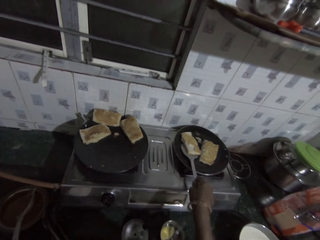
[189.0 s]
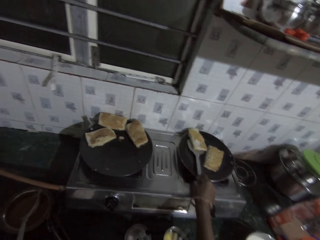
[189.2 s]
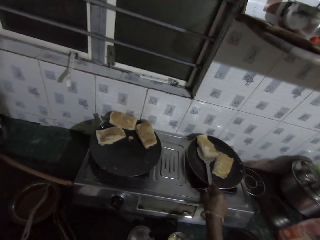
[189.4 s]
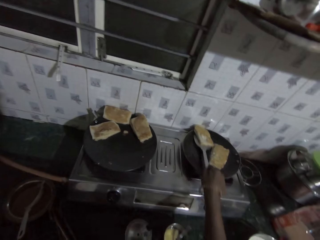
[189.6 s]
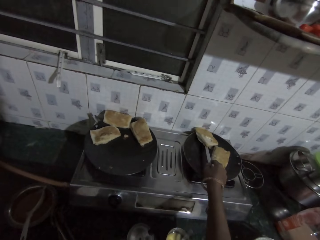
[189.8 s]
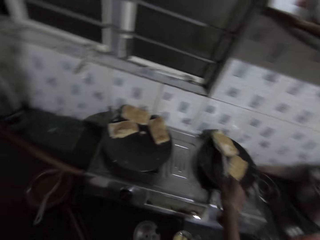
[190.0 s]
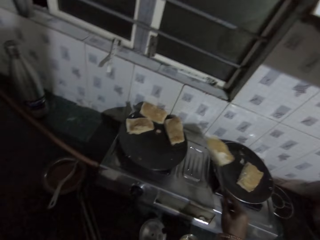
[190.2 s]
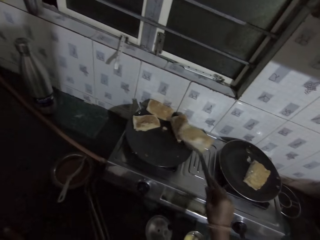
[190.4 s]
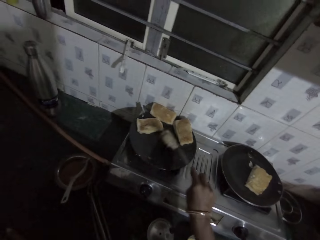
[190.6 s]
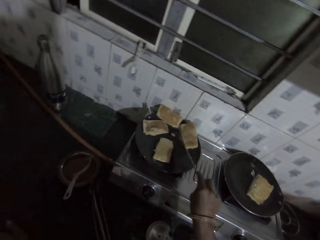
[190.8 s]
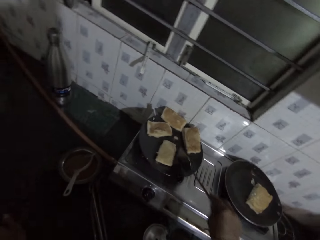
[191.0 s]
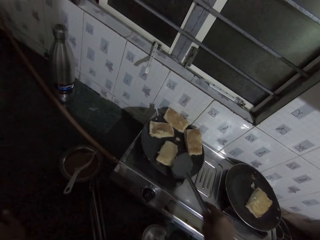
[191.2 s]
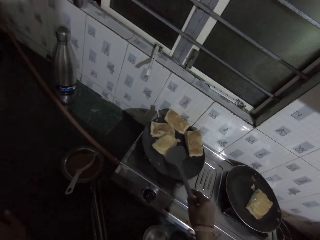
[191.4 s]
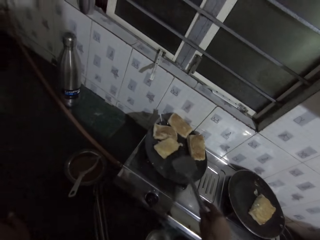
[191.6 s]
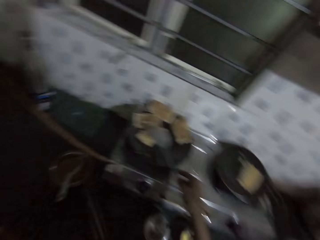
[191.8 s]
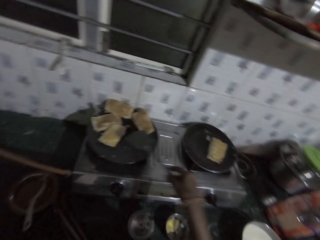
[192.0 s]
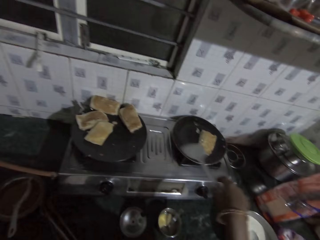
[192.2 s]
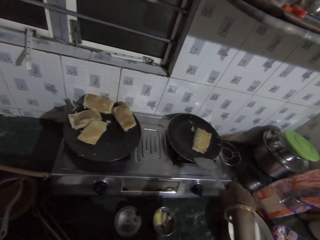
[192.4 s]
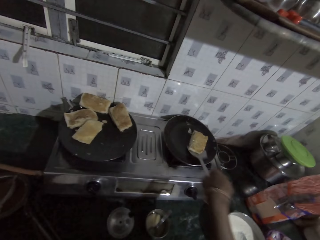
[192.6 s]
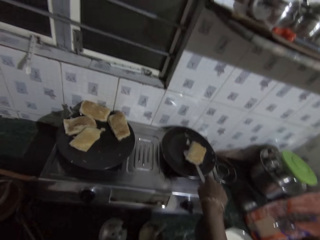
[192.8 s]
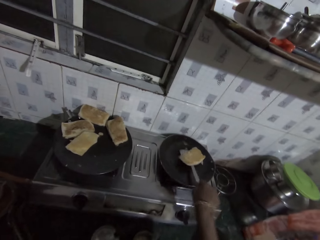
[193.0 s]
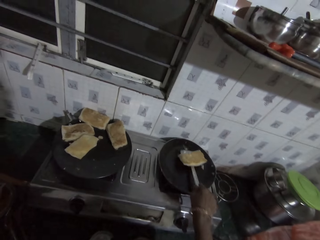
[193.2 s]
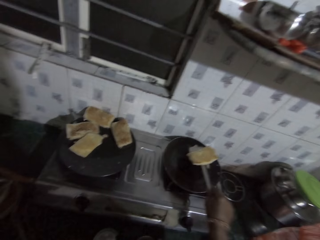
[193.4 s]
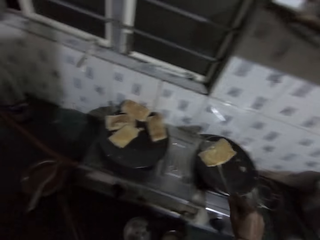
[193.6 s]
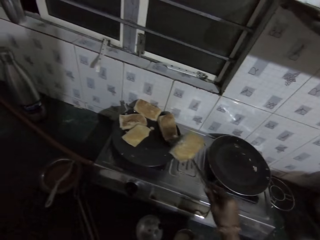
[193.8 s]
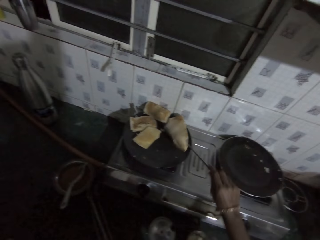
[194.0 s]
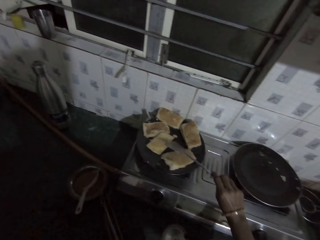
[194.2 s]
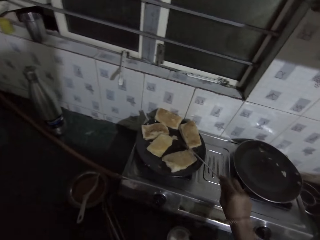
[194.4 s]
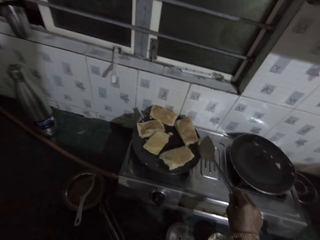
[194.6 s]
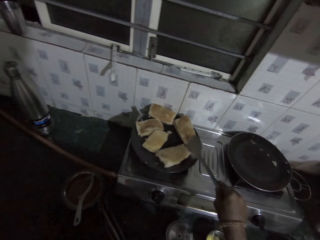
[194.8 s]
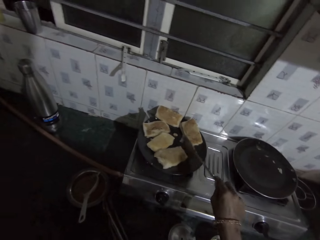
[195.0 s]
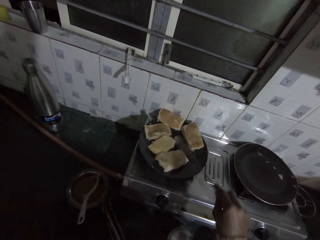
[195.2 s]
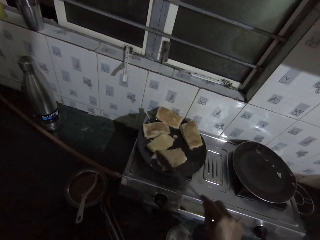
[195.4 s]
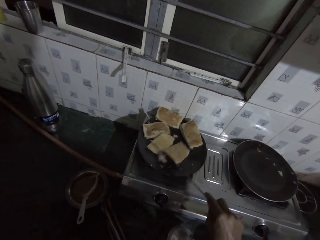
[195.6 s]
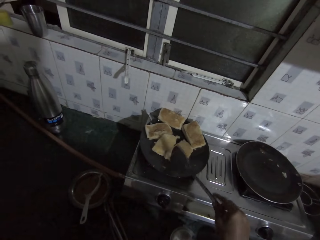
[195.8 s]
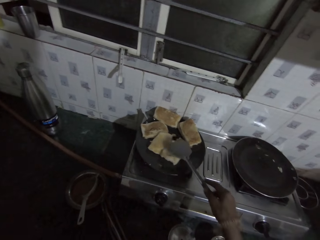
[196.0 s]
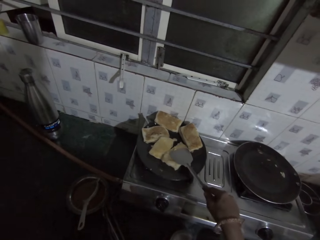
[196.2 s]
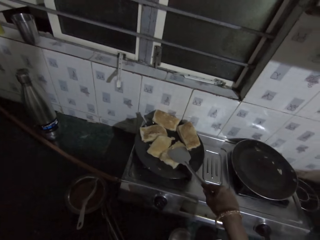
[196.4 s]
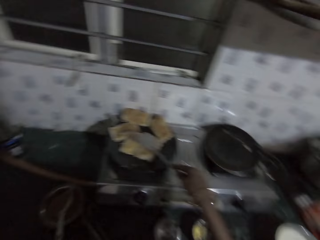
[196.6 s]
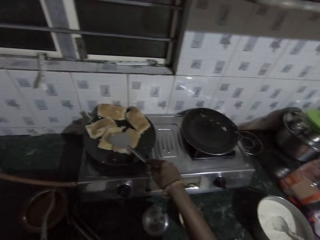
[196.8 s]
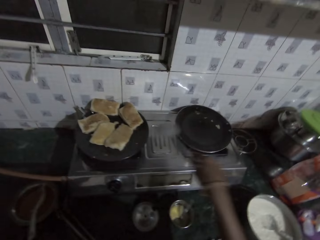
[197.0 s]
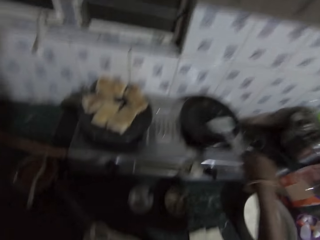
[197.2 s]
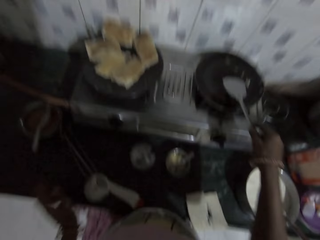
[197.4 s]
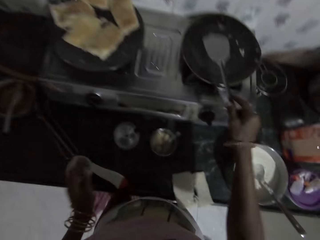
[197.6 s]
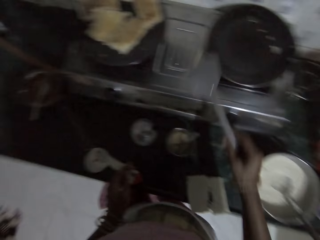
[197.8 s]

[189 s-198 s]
The camera wearer drops the bread on the pan with the spatula in her right hand. She picks a piece of bread from the pan with the spatula in her right hand. She drops the bread on the pan with the spatula in her right hand. She moves the pieces of bread in the pan with the spatula in her right hand. She presses the beignet.

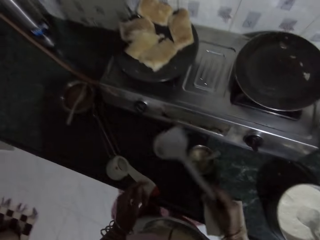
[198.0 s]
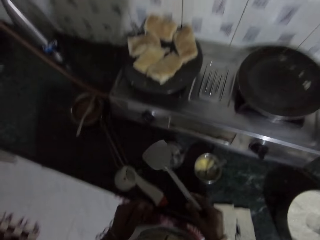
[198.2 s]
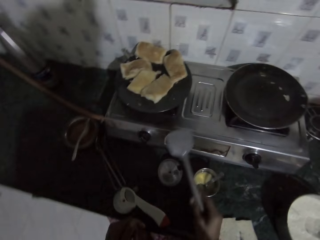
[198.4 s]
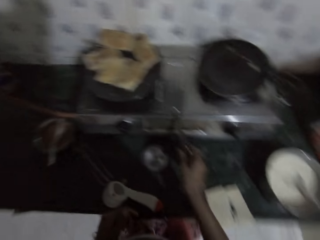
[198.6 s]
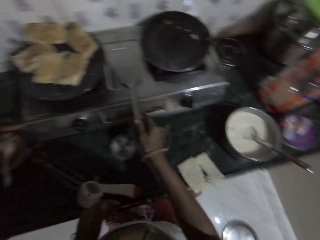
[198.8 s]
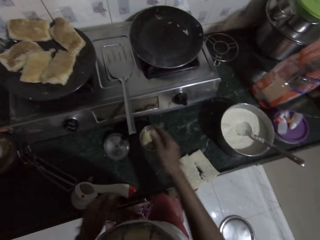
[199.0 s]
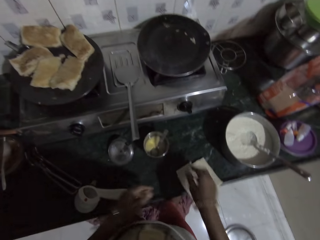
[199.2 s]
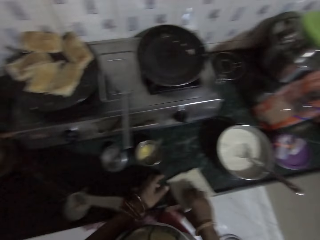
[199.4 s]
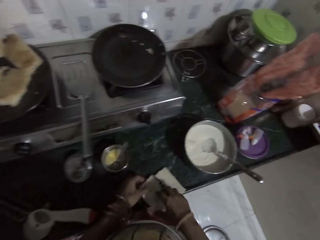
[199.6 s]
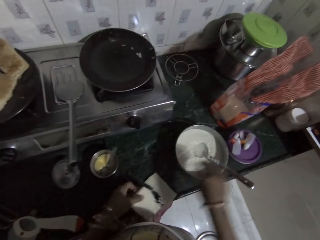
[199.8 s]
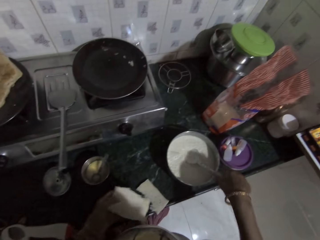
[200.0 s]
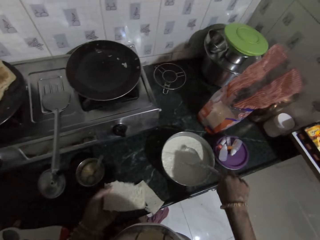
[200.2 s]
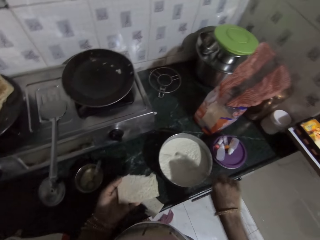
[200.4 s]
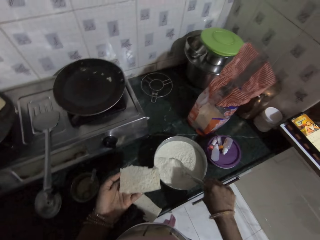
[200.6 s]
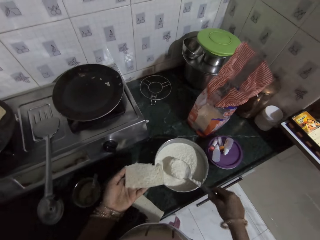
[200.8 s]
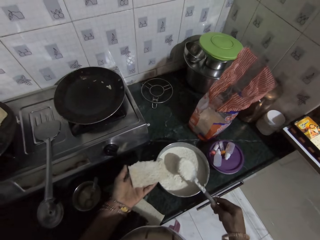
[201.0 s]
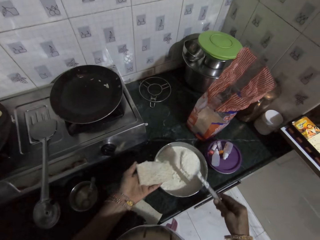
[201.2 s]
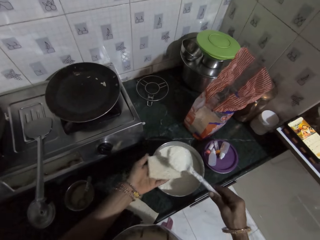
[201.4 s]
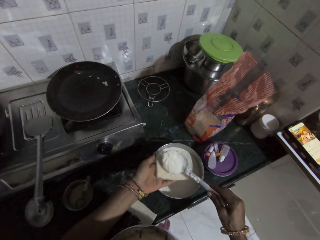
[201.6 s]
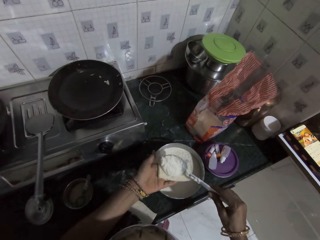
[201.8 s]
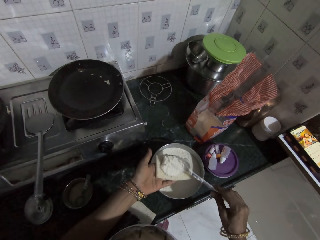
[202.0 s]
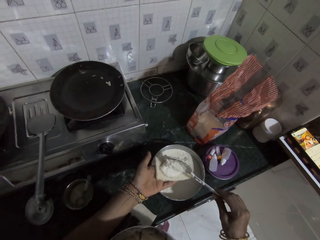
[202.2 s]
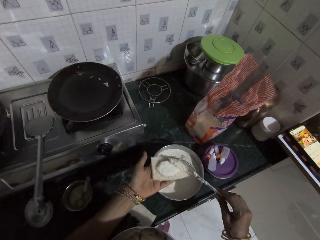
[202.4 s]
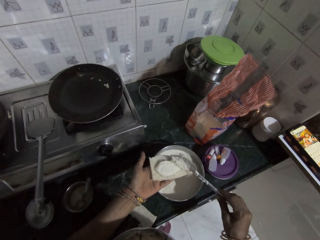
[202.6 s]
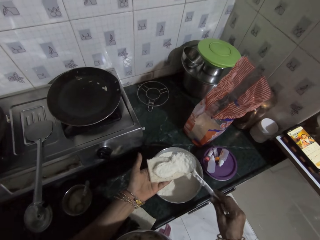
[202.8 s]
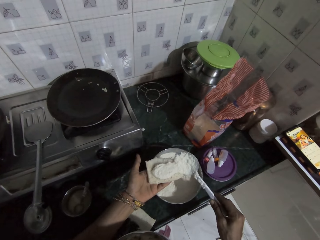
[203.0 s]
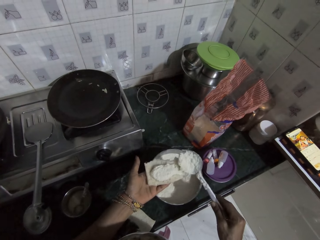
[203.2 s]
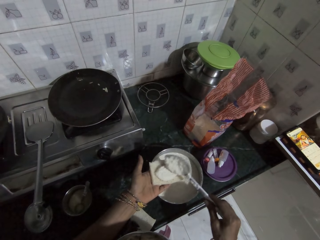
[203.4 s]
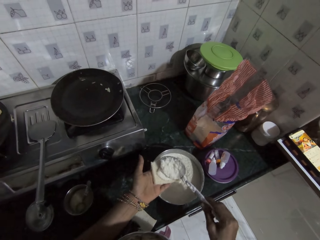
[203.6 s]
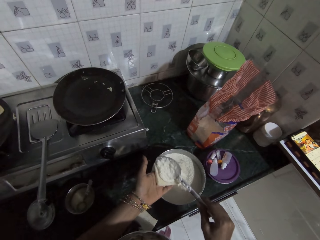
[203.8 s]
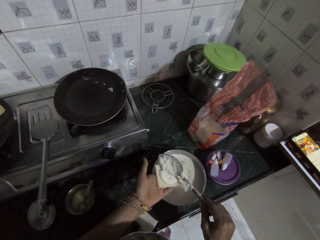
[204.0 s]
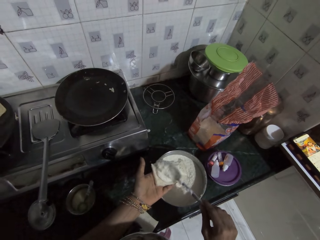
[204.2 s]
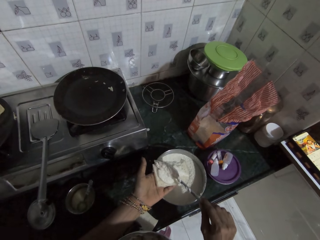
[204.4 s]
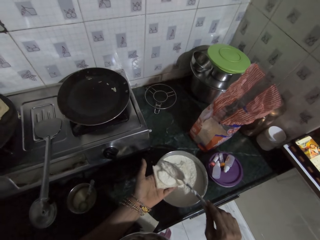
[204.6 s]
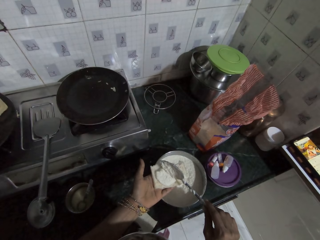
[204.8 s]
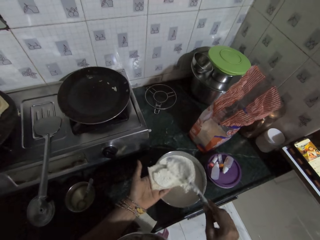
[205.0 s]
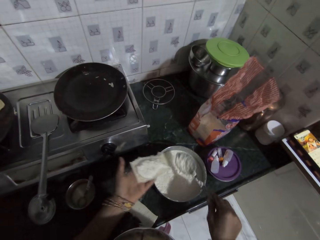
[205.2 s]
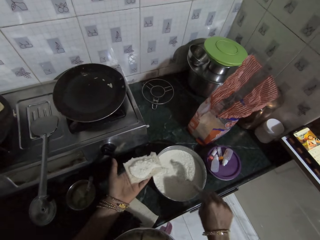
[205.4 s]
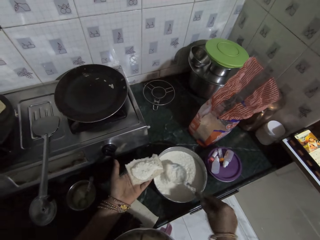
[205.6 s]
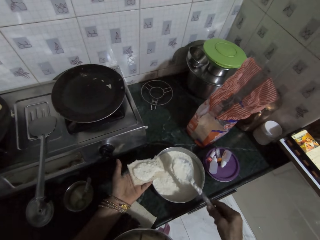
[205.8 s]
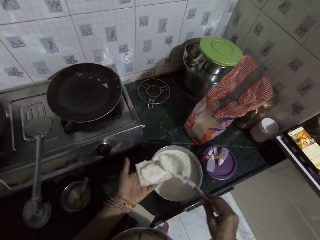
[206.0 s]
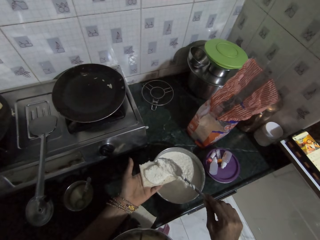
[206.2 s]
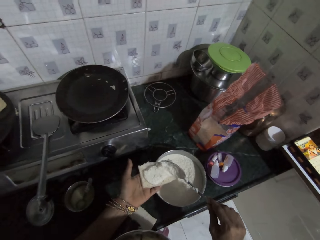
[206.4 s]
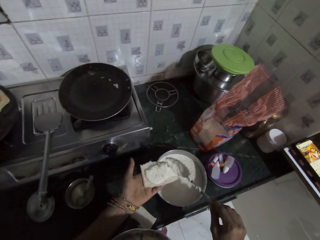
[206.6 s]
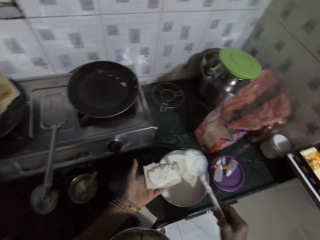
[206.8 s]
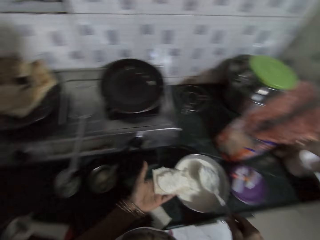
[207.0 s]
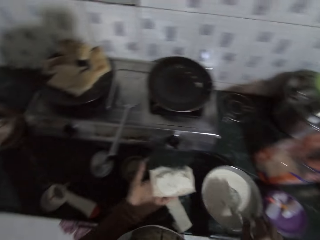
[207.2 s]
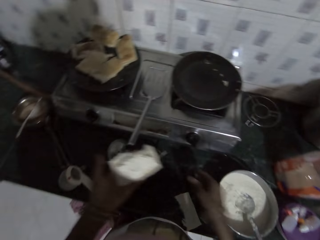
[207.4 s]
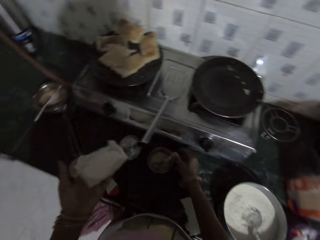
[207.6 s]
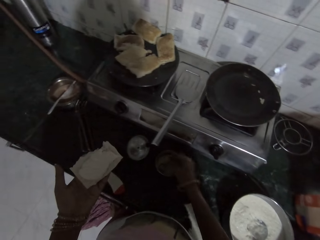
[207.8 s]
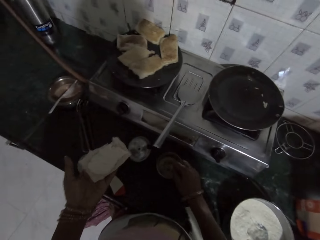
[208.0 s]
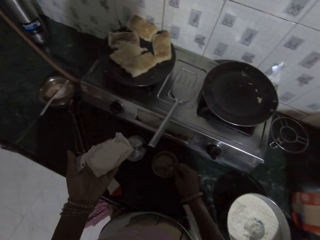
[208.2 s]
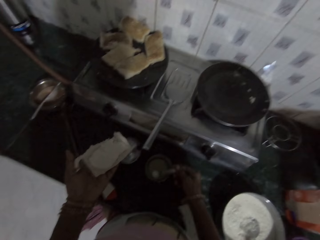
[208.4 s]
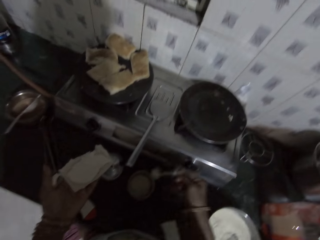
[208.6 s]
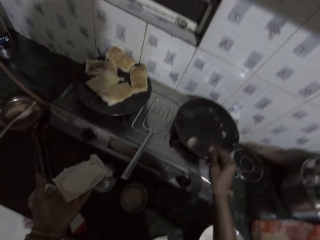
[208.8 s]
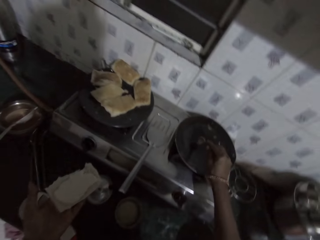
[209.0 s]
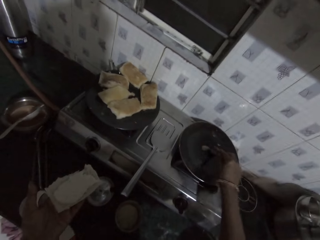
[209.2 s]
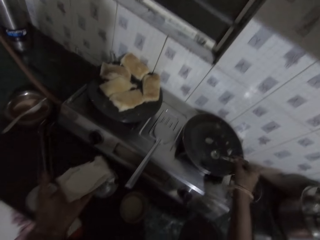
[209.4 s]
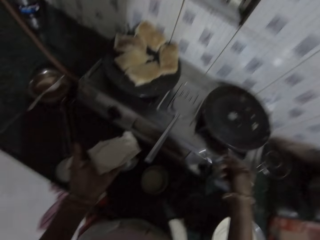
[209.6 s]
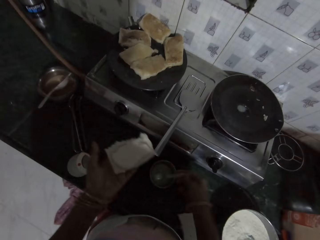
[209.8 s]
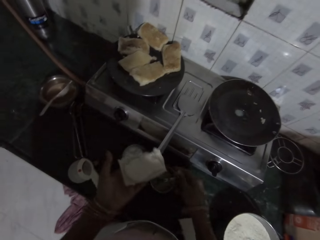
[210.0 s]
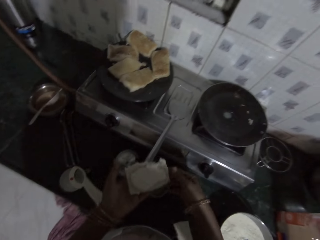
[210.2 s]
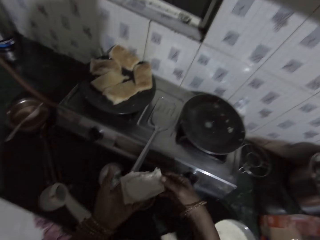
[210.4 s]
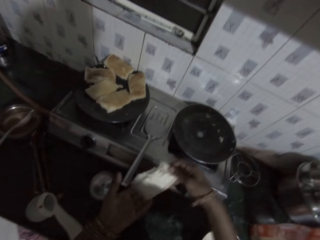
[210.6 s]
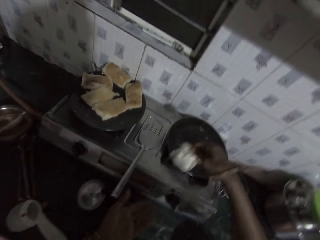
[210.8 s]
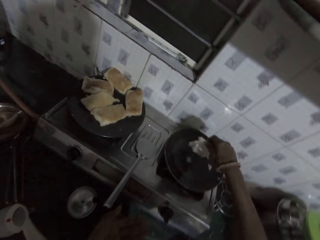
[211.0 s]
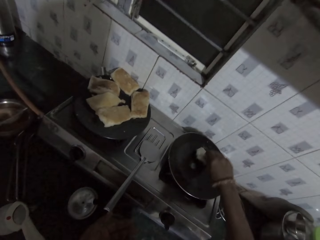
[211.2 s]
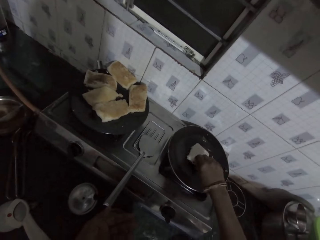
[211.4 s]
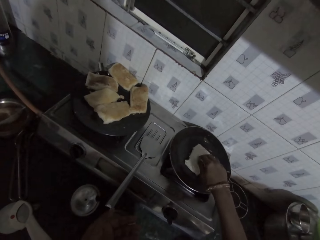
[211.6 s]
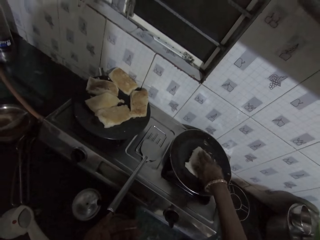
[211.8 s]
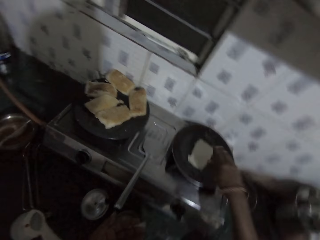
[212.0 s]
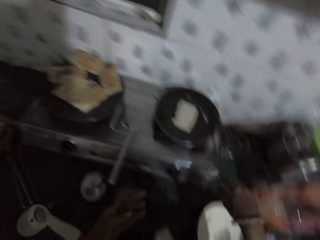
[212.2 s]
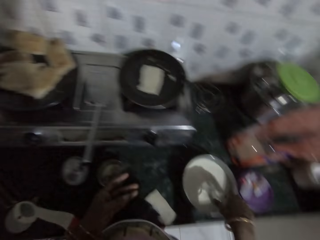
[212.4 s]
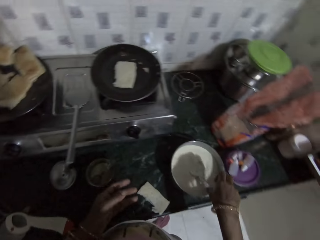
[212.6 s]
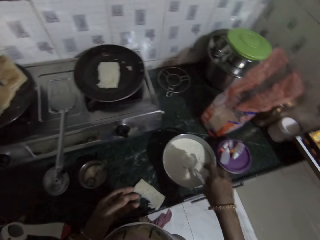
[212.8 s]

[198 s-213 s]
The camera wearer drops the spatula on the cooker with her right hand. She picks the piece of bread from the kitchen counter with her left hand. She scoops out paste or dough from the plate on the kitchen counter with the spoon with her right hand. She turns the paste on the bread in the pan with the spoon in her right hand. She applies the dough on the bread. She scoops out paste from the plate on the kitchen counter with the spoon with her right hand. She turns the paste on the bread in the pan with the spoon in her right hand. She drops the spoon in the plate with her right hand. She scoops out oil from the plate on the kitchen counter with the spoon with her right hand. She picks the spoon. She applies the cooking oil in the pan. She turns the oil in the pan with the spoon in her right hand. She drops the spoon in the plate with her right hand. She passes the bread from her left hand to her right hand. She drops the bread on the pan with her right hand.
